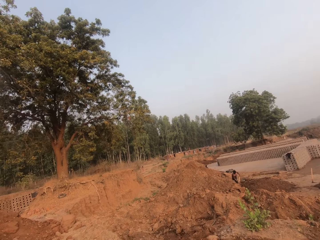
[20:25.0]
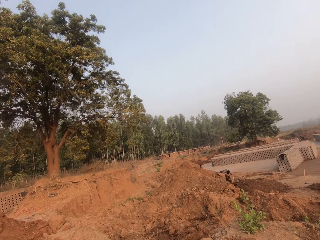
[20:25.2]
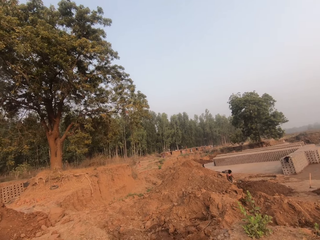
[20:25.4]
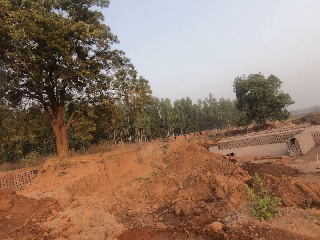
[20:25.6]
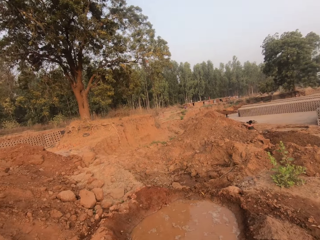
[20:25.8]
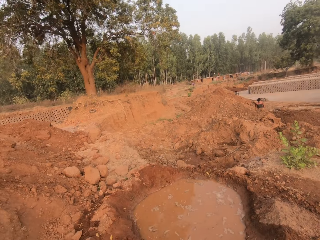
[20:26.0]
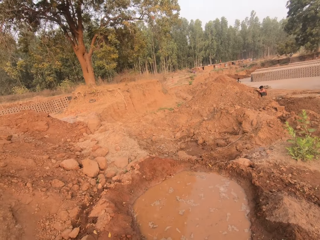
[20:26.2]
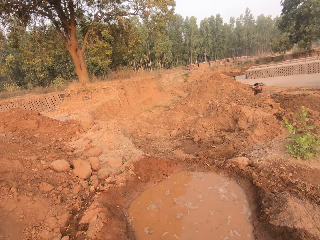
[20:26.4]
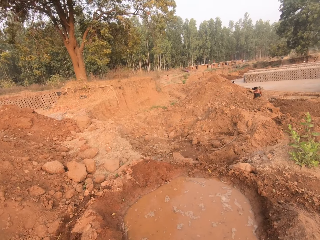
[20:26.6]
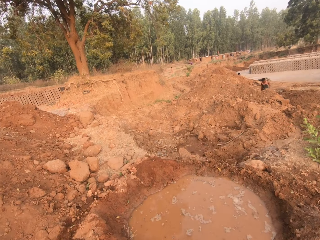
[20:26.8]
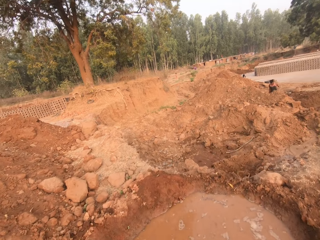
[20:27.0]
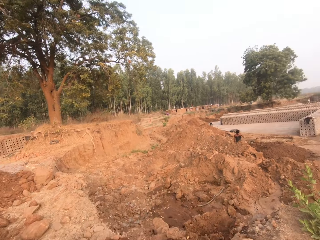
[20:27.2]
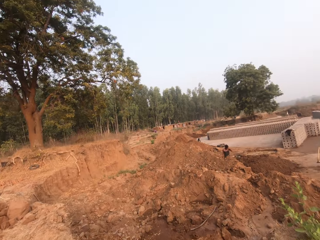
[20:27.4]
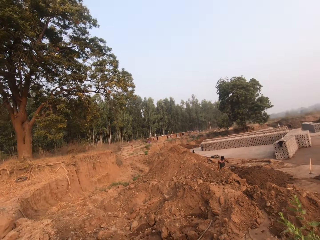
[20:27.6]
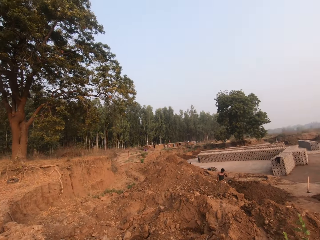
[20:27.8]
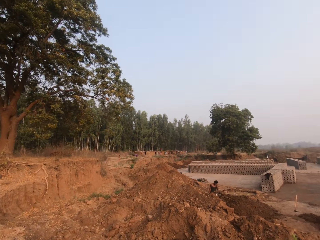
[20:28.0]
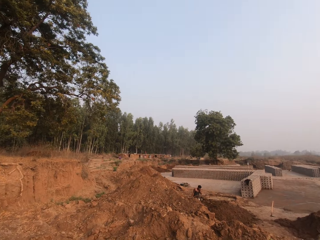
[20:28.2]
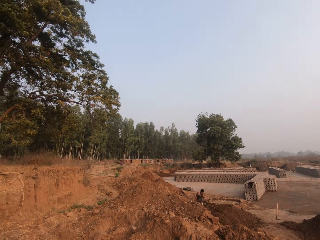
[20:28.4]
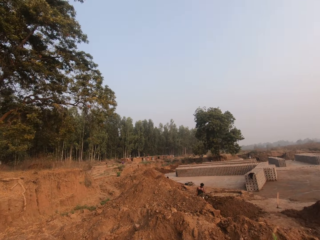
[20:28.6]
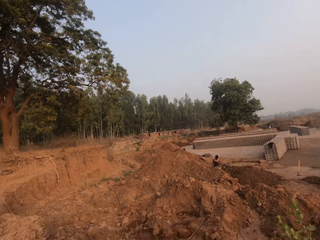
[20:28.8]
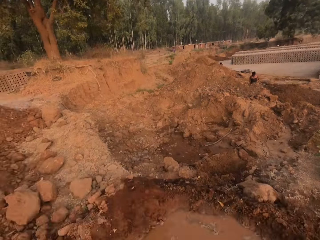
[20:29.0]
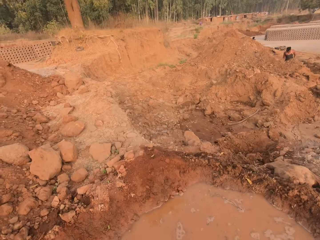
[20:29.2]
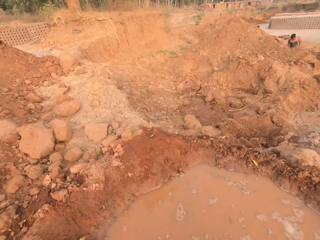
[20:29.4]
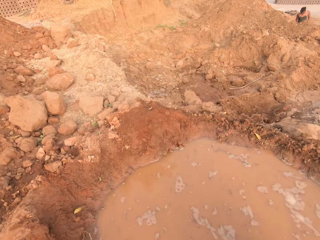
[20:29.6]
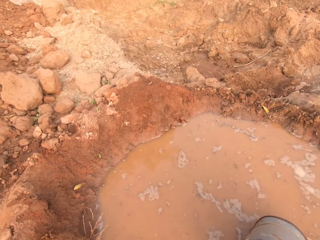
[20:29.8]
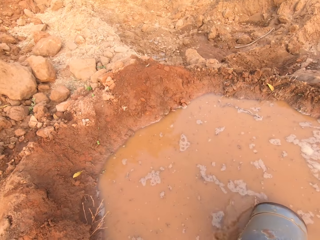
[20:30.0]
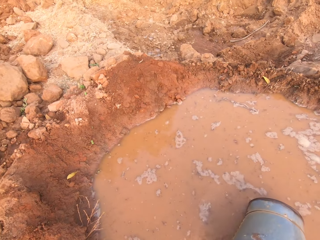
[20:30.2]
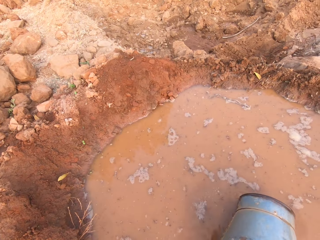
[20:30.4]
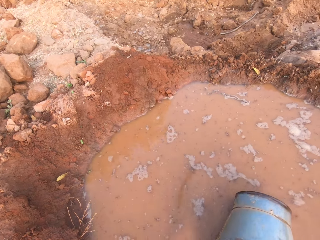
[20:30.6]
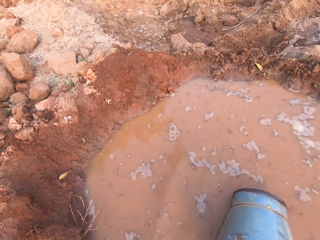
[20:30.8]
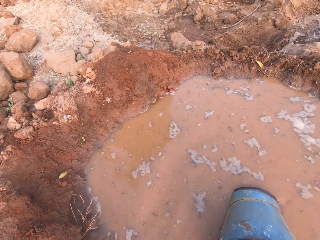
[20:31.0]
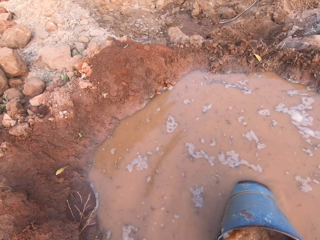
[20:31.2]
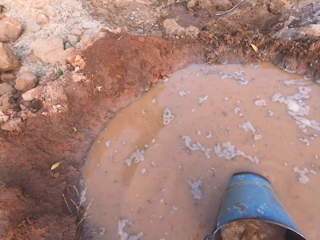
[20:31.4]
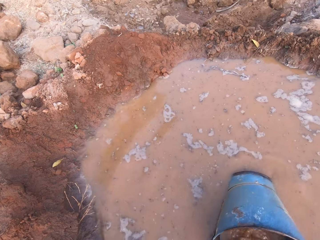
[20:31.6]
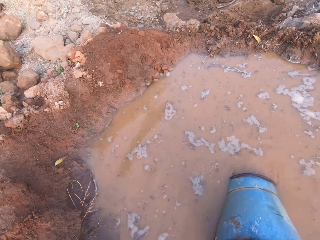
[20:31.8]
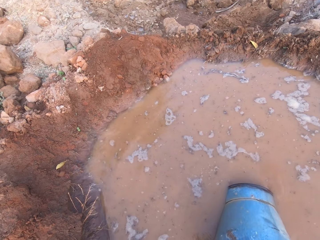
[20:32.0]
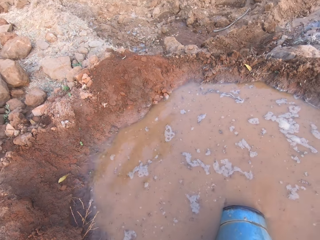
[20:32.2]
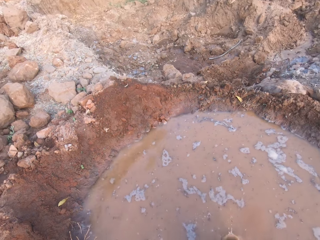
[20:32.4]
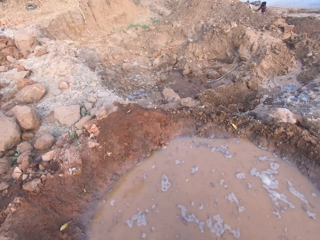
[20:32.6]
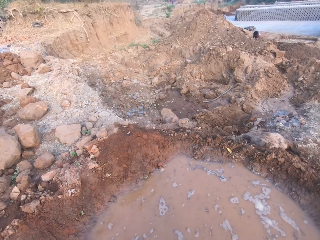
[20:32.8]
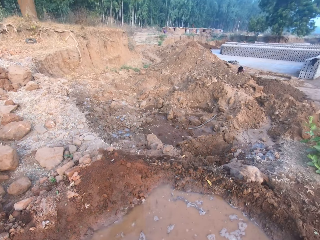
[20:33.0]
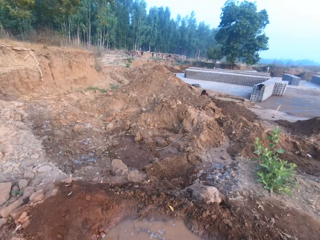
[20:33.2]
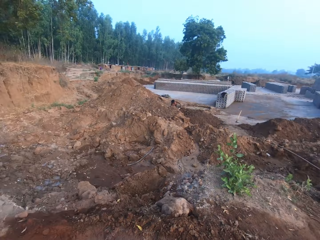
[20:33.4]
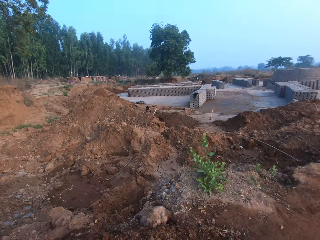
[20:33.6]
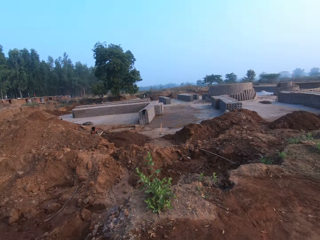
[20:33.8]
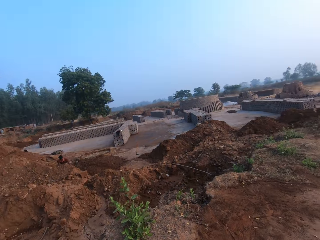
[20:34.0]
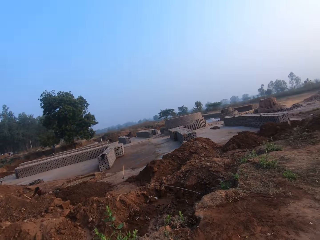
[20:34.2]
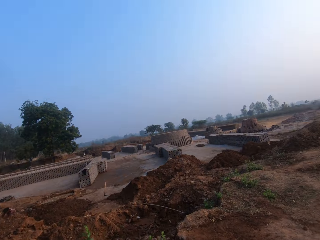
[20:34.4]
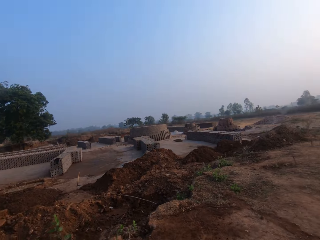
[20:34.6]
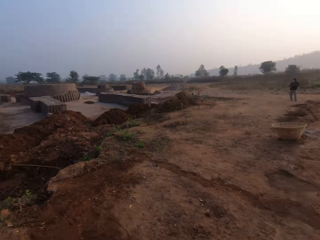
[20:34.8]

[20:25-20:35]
A man stands outdoors. The camera wearer takes water with the pail in his right hand.

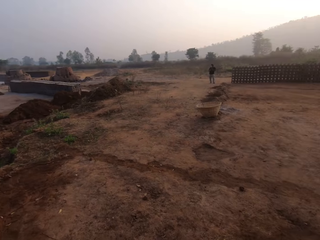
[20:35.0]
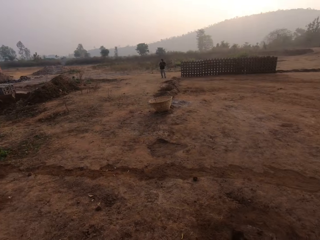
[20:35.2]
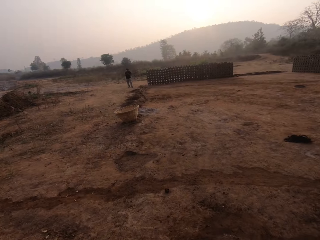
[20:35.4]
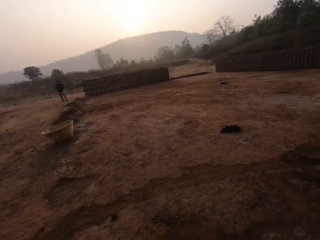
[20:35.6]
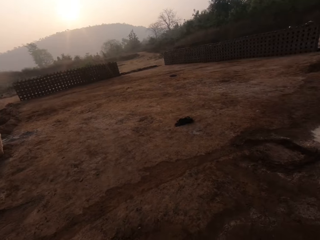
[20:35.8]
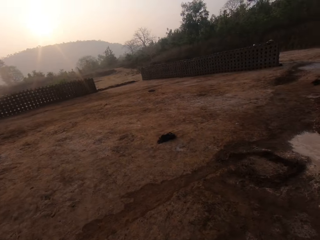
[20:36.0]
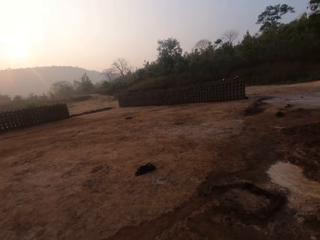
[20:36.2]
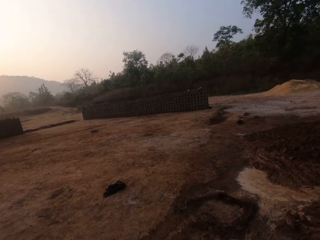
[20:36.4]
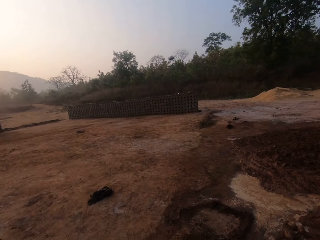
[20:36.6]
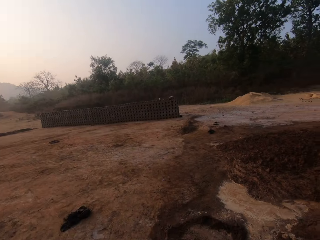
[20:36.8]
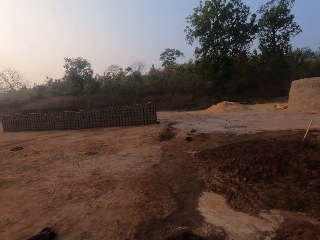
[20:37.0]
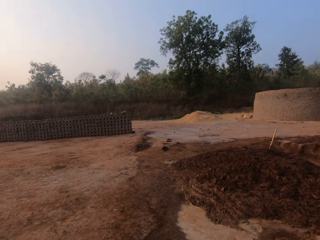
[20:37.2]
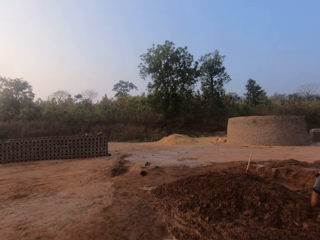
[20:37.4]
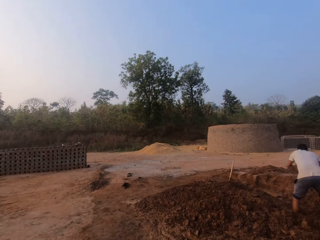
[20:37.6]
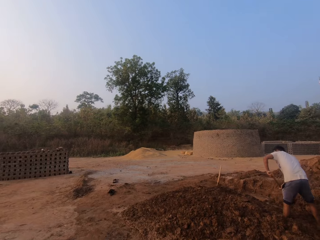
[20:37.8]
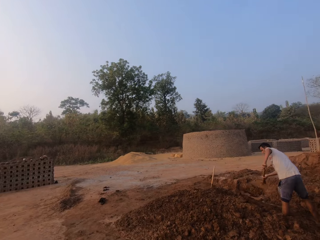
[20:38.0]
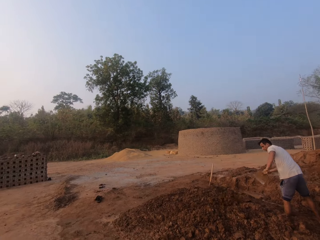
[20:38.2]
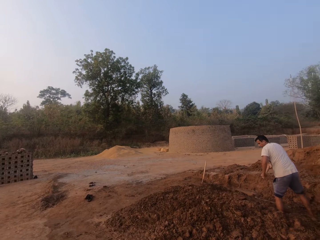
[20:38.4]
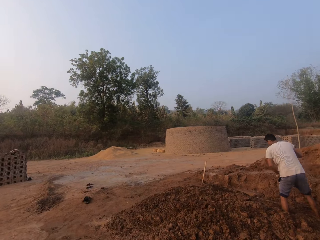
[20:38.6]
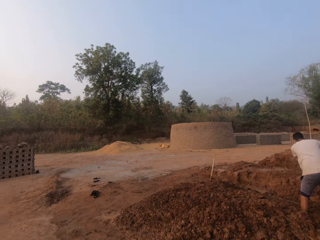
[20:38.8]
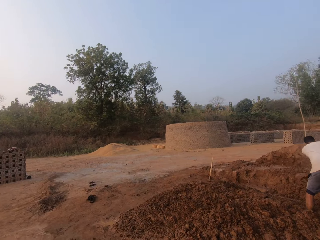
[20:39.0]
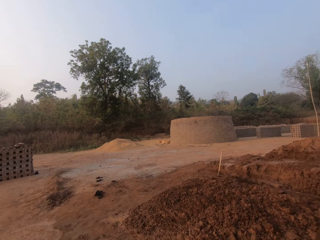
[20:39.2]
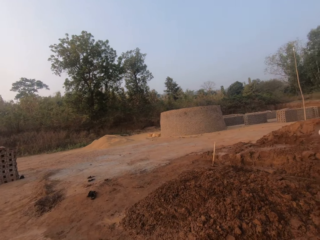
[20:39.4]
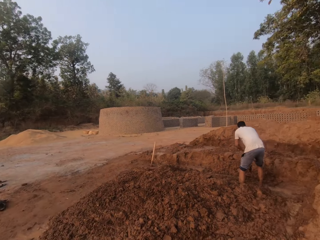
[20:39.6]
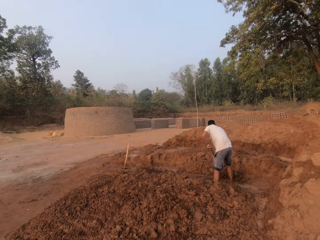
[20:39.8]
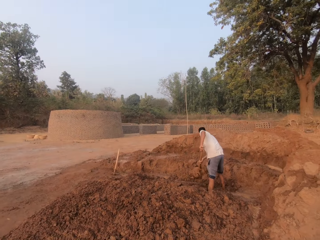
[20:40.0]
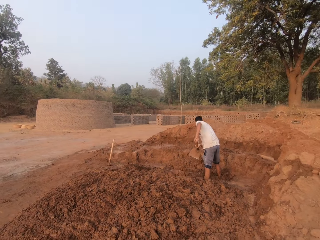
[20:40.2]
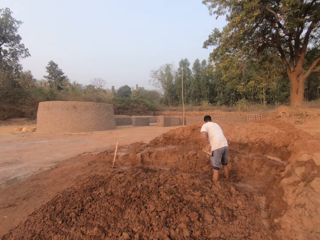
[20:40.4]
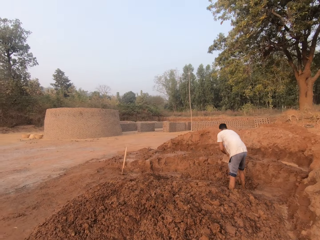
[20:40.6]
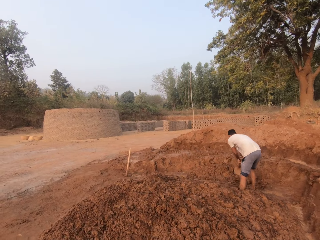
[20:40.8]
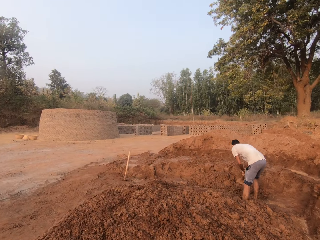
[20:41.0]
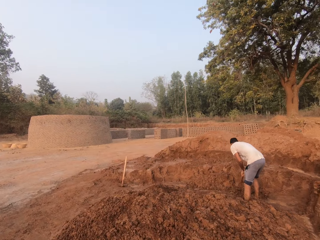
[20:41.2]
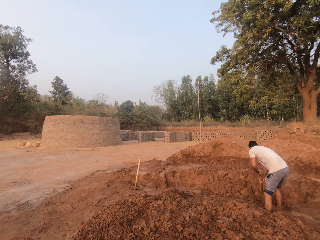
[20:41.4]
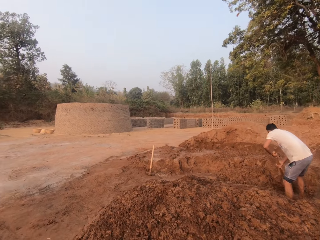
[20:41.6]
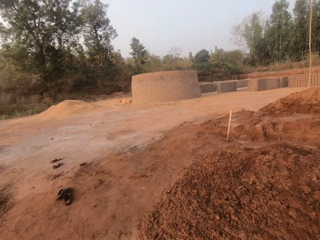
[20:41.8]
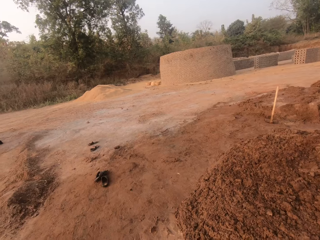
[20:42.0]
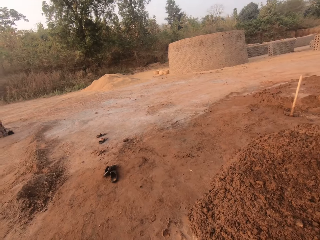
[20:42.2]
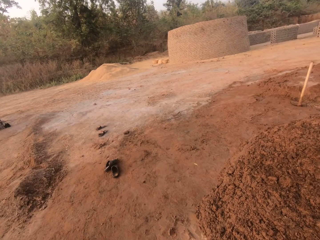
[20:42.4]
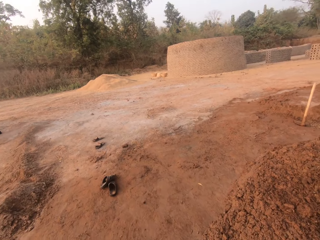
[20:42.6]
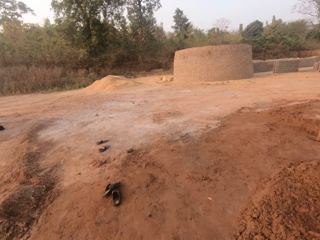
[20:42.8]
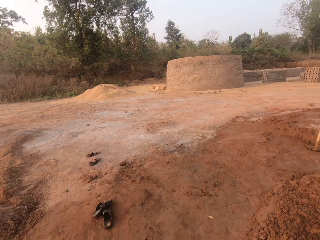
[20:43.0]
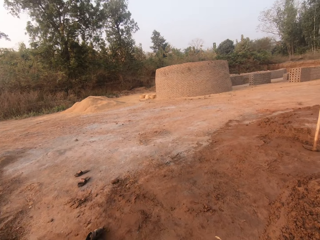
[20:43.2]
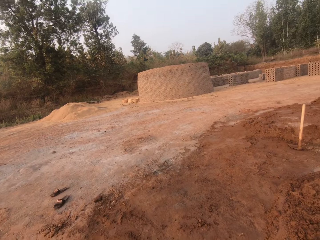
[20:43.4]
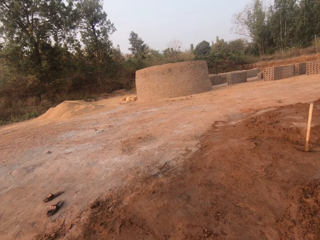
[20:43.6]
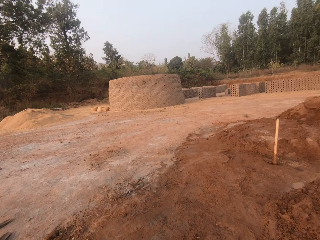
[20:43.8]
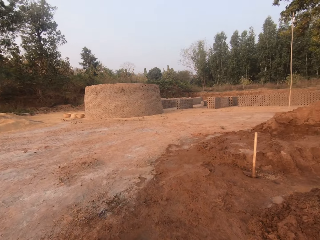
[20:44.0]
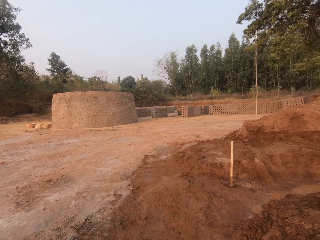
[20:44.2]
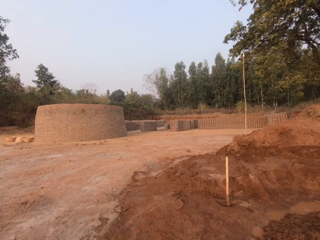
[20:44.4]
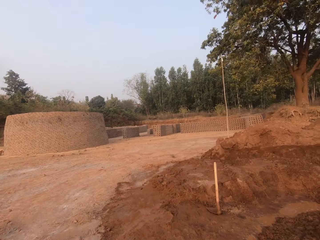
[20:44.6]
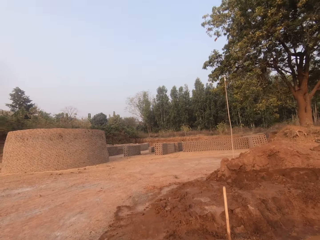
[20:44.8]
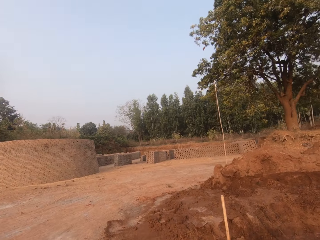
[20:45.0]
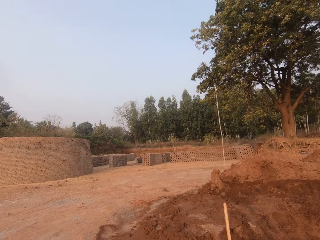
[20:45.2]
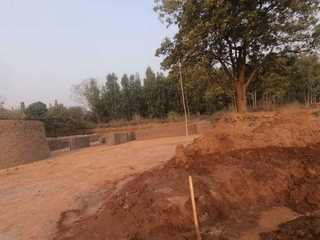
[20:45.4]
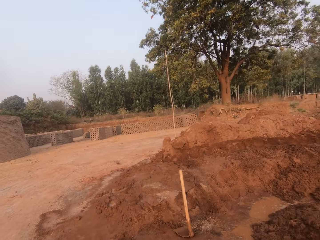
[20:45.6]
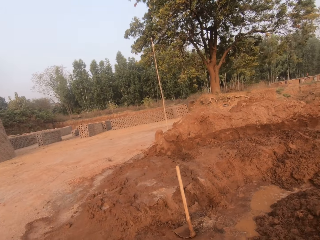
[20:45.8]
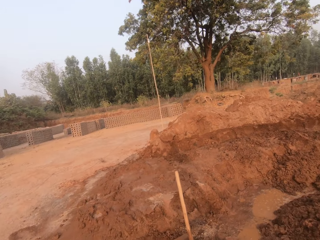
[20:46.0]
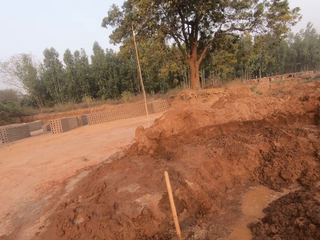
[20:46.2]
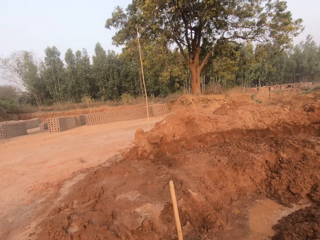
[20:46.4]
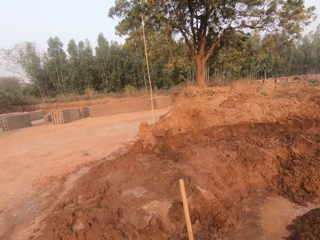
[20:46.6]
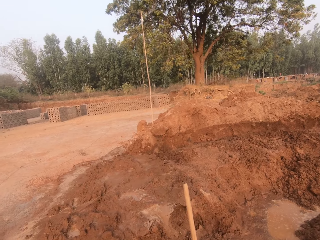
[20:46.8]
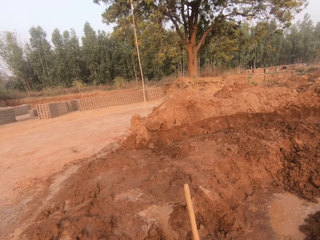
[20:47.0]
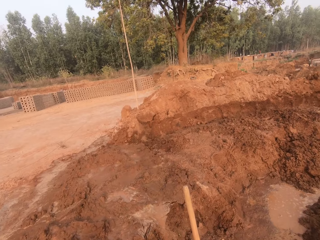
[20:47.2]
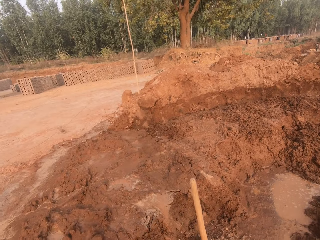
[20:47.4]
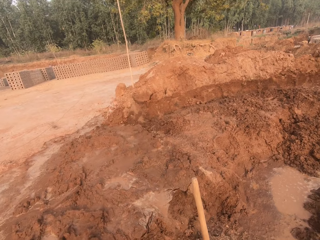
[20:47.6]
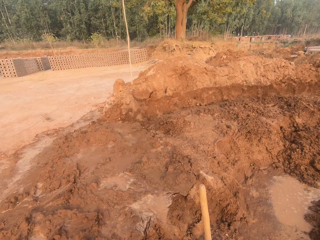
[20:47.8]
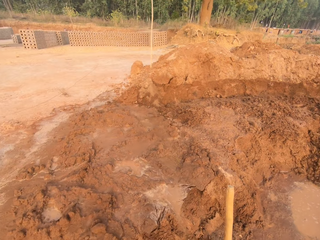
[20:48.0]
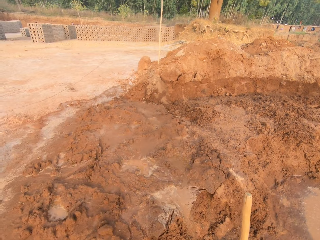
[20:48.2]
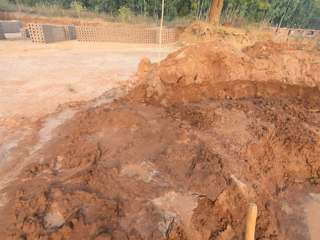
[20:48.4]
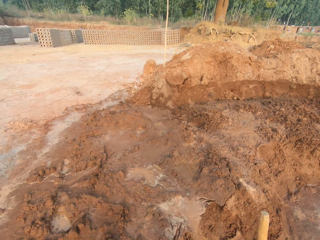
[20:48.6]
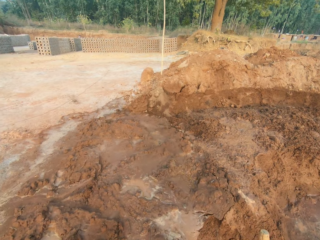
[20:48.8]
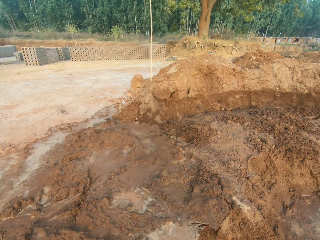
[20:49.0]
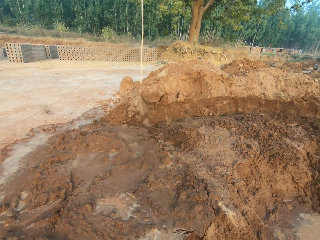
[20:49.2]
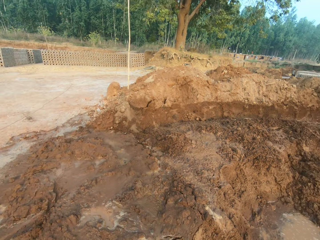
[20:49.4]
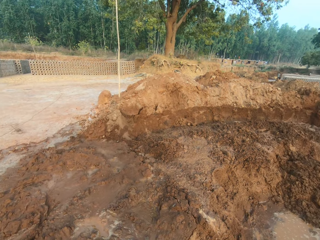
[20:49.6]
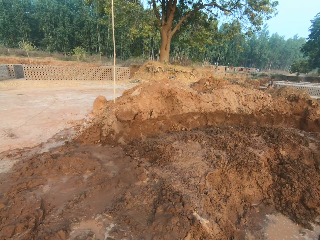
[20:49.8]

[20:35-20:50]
The camera wearer walks towards the man. The man tills the ground with the hoe in his hands. The man moves the mud aside.
